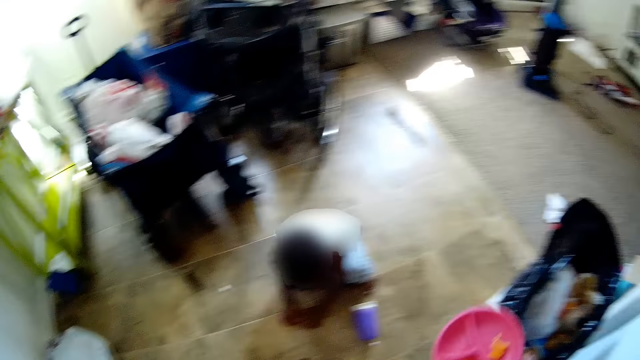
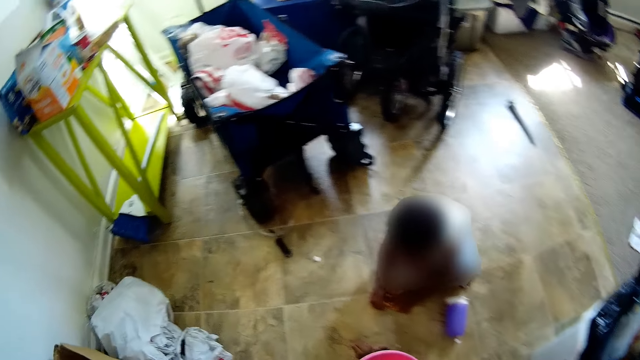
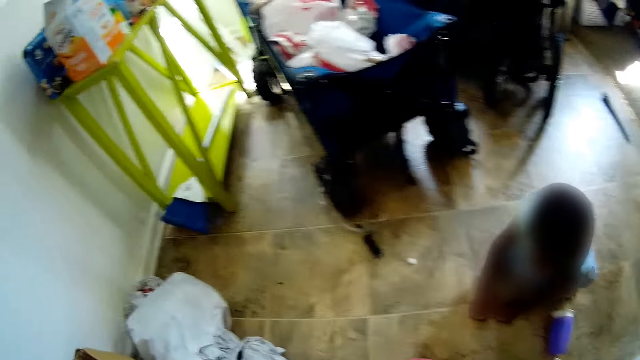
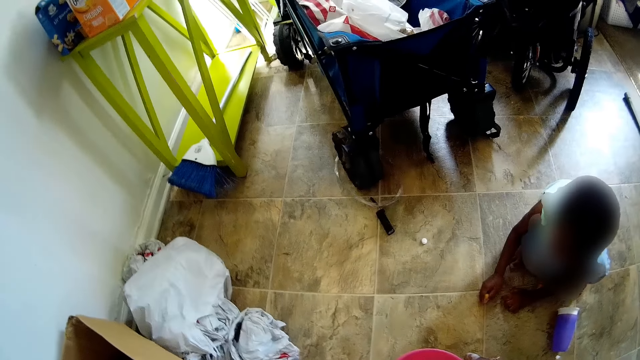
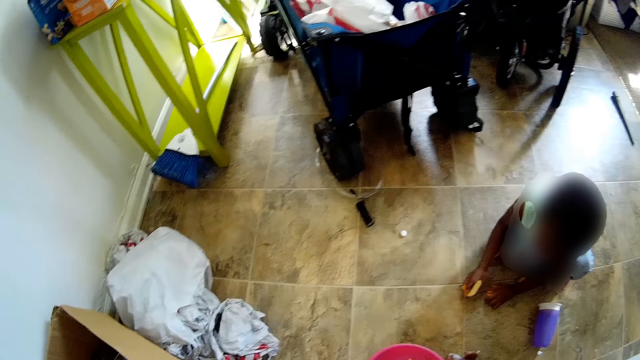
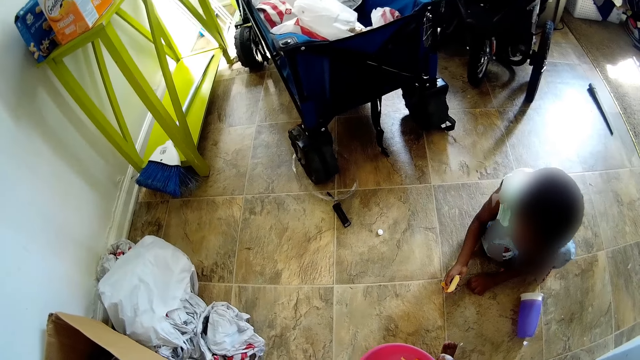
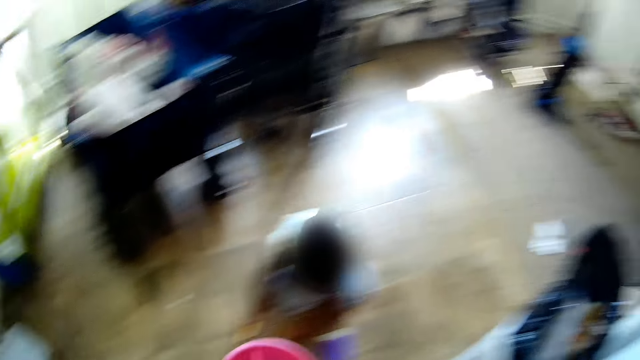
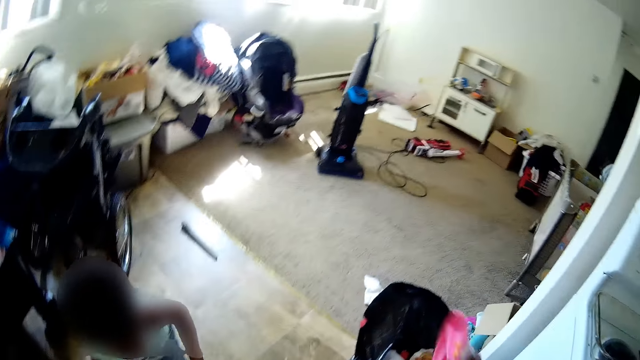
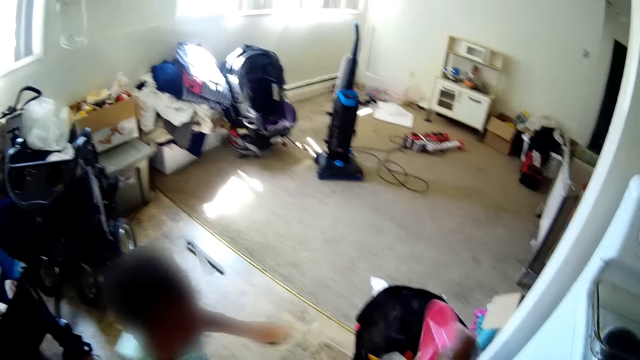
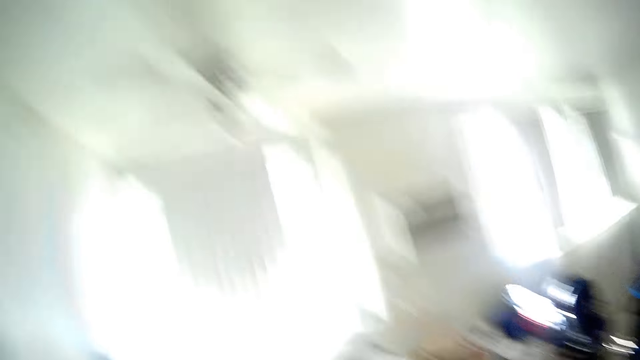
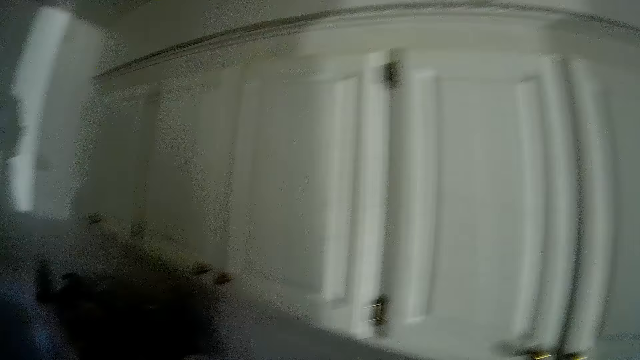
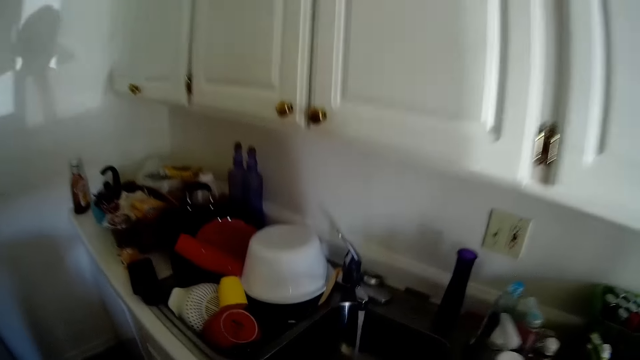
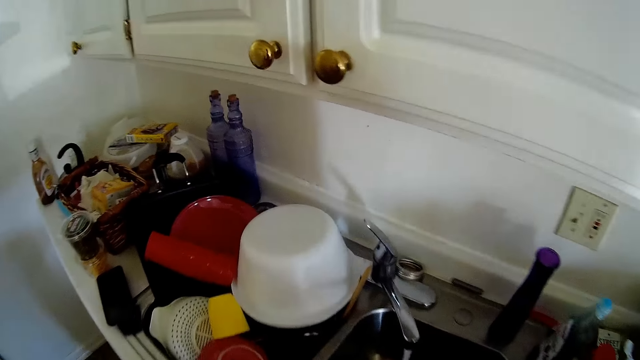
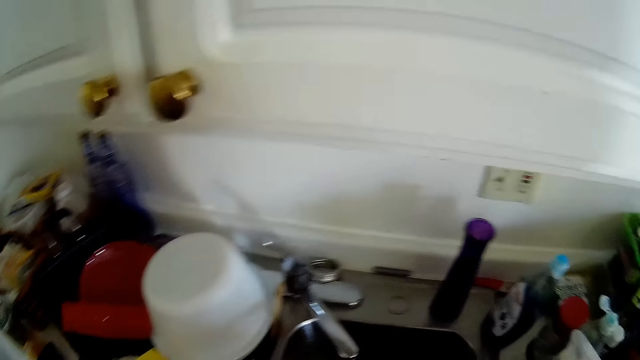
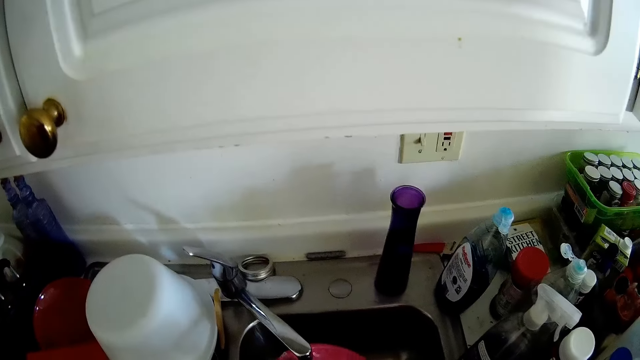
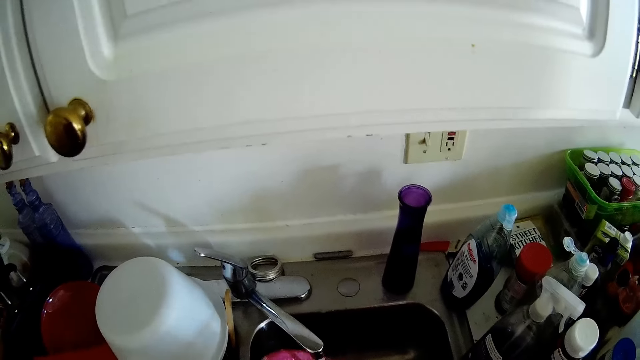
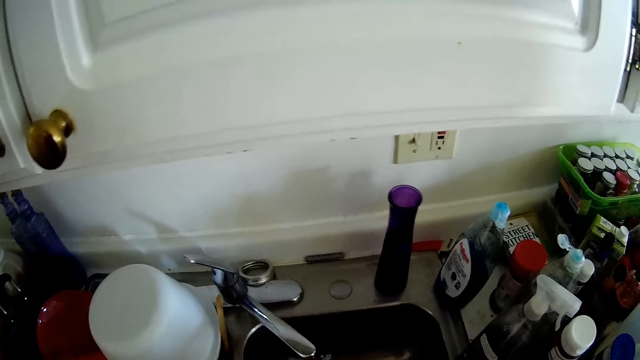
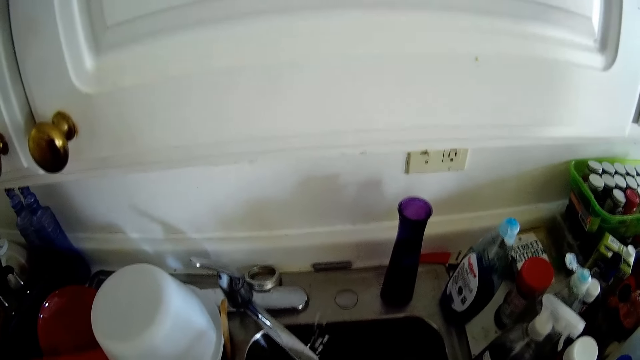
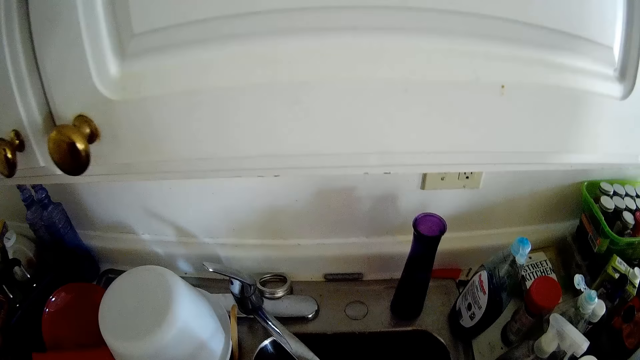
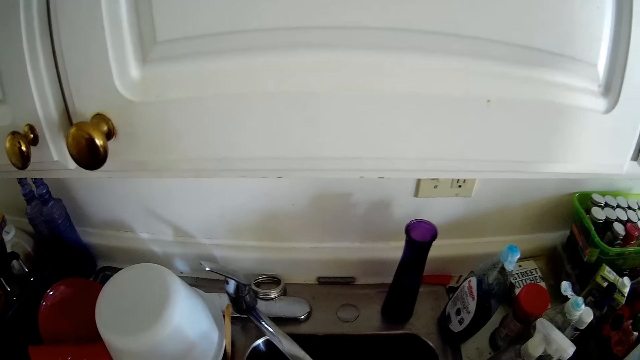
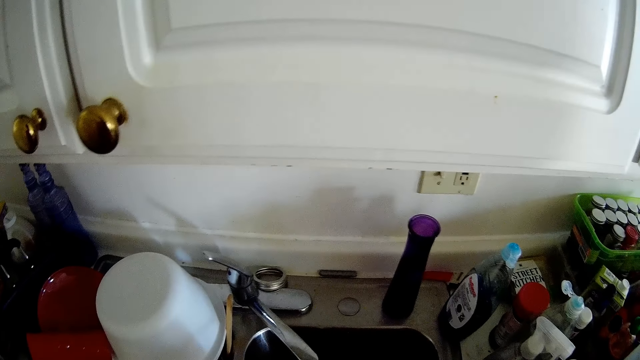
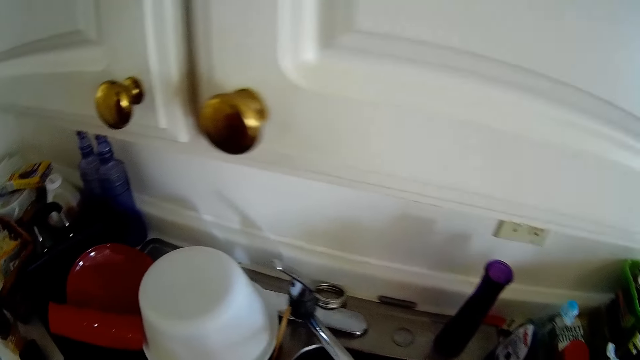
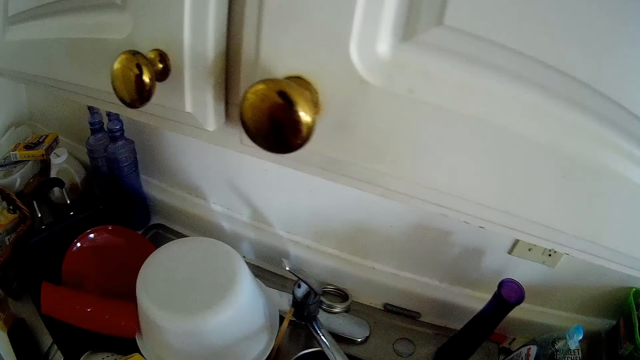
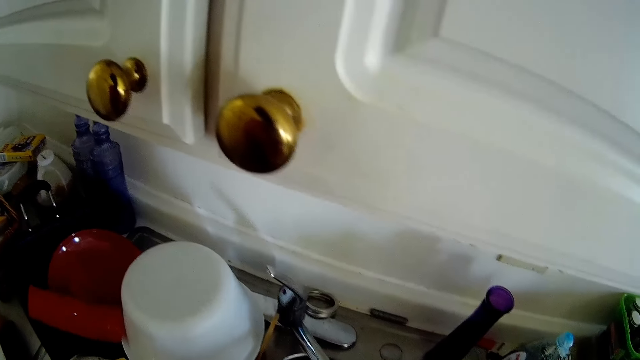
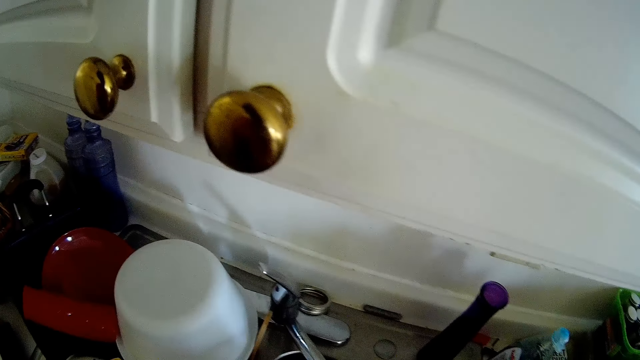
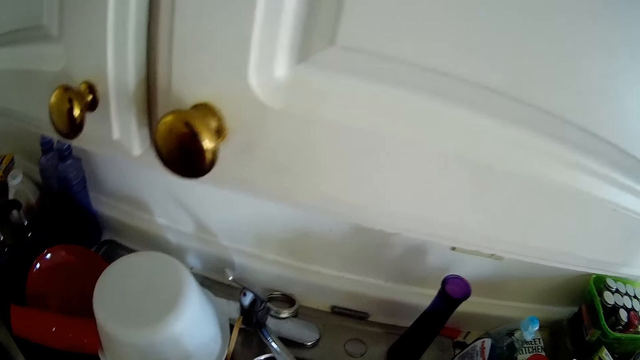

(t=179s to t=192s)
The camera wearer holds a plastic plate of chips in her right hand. She interacts with a kid. She disposes the chips on the plastic plate of chips with her right hand. She walks in the room. She rinses a plate under the running tap with both hands. She washes a lid. She looks around.

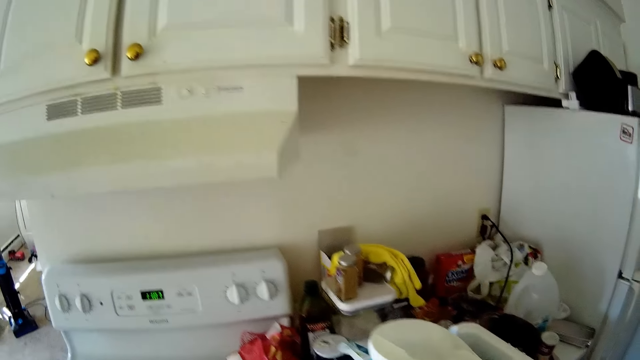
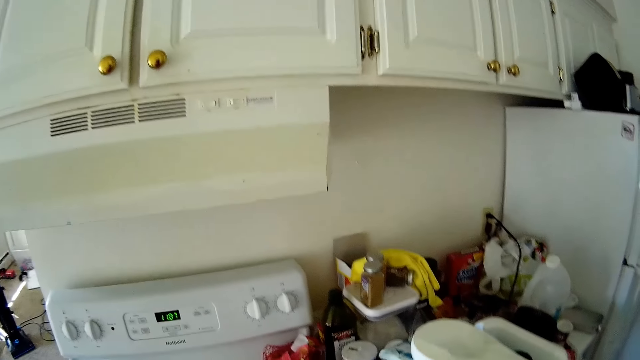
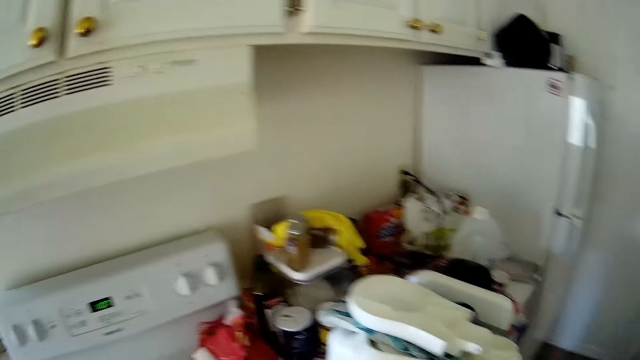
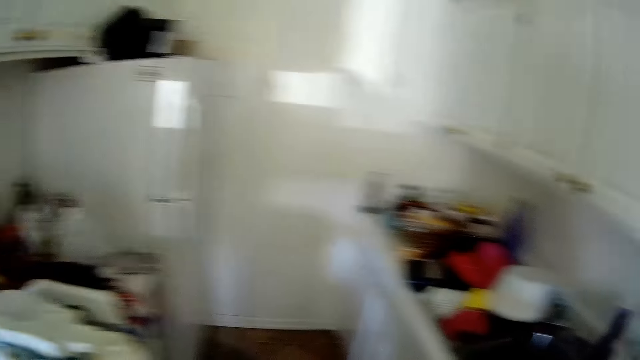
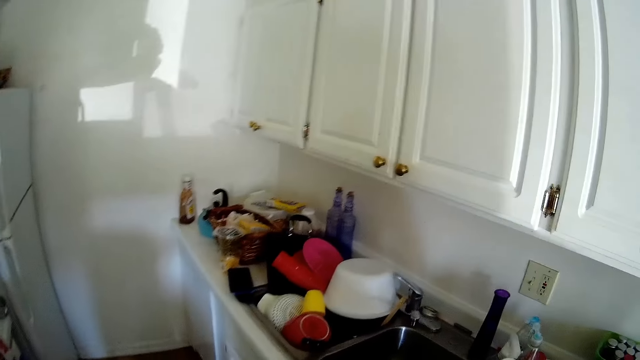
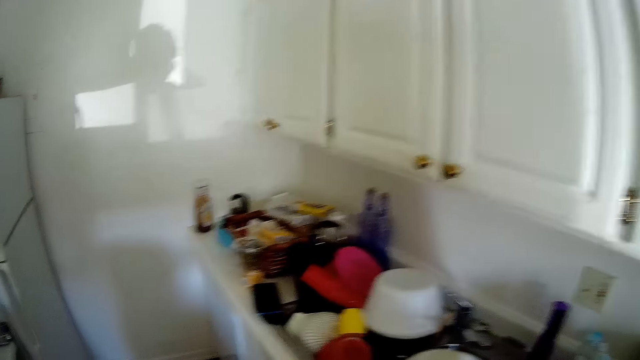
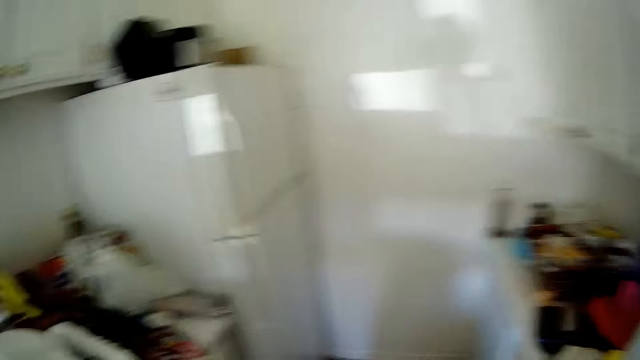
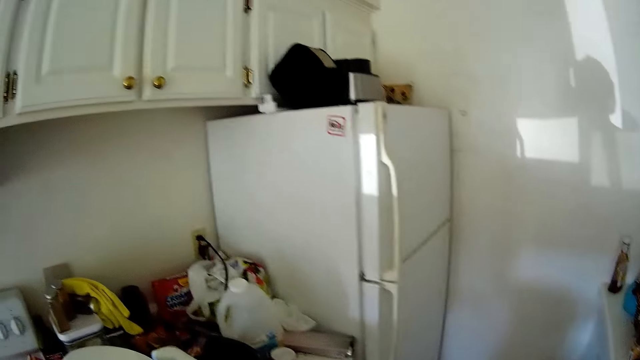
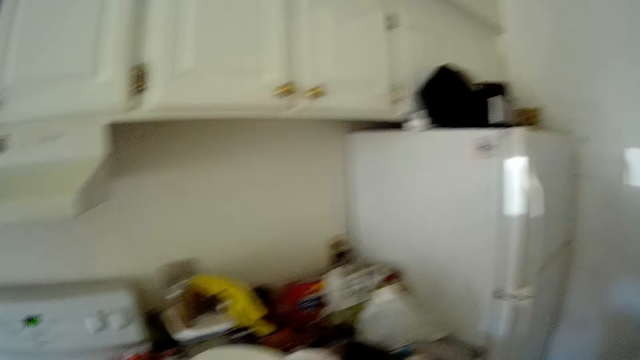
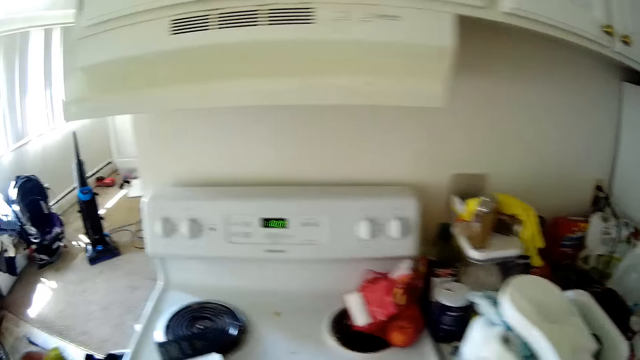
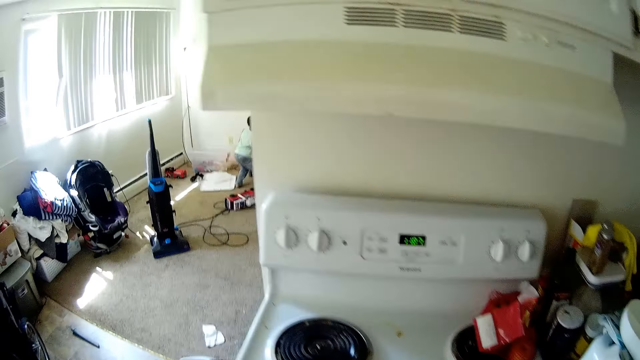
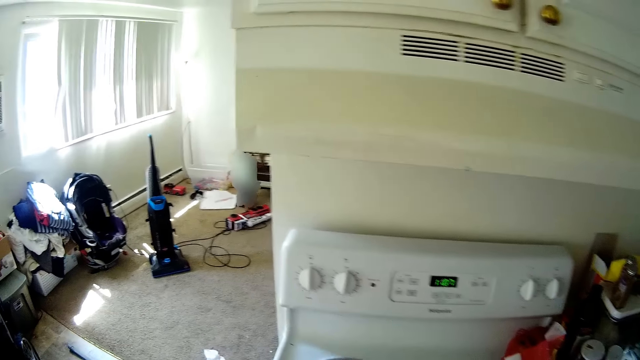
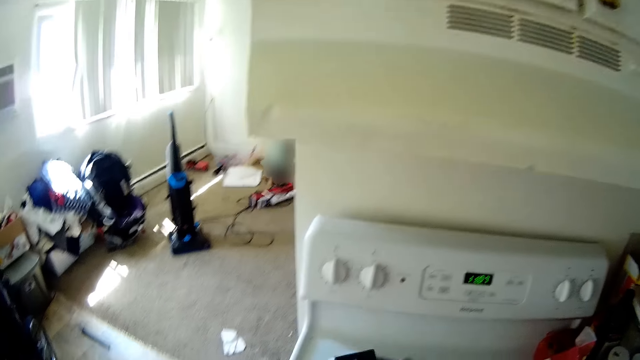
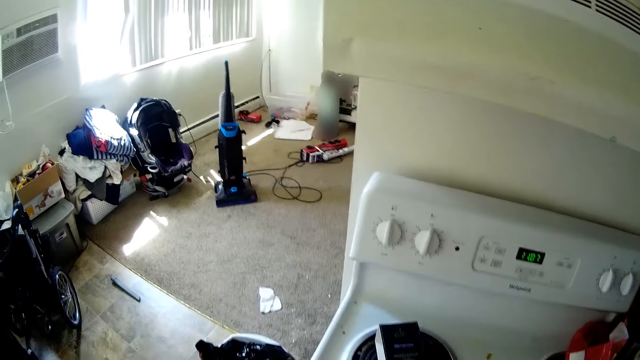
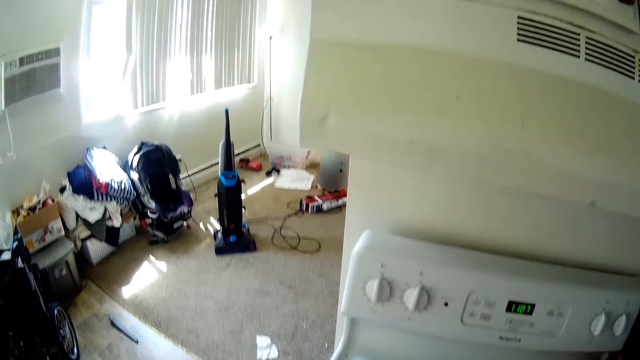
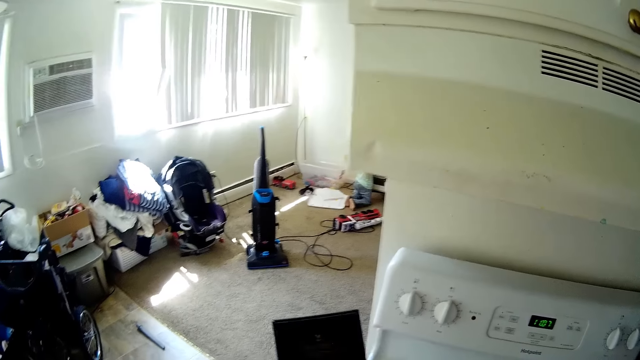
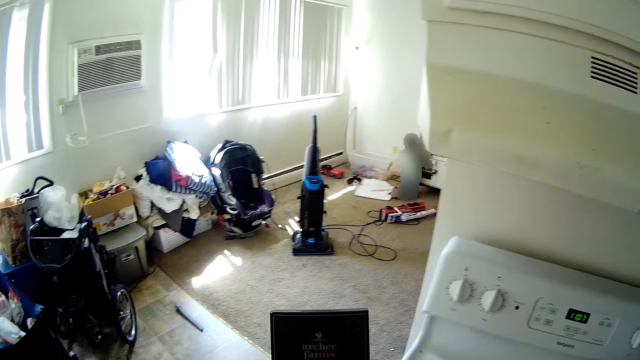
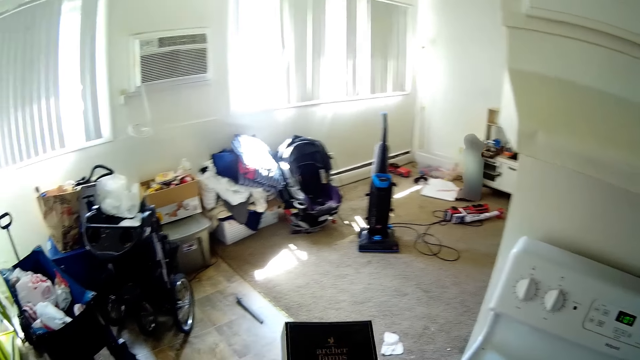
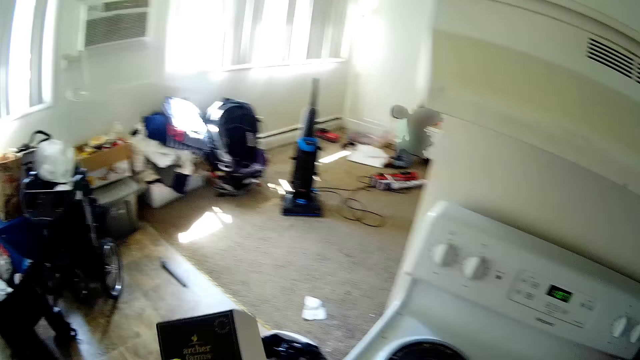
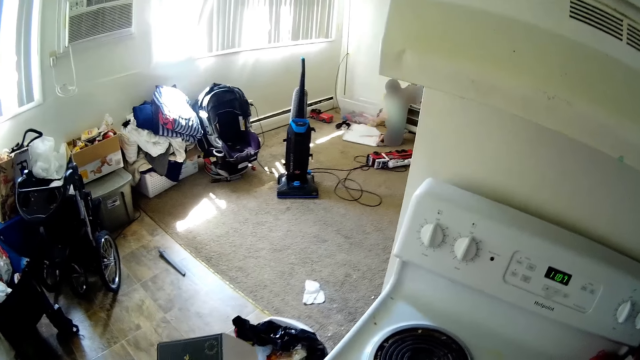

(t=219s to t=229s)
The camera wearer looks around. She drops a plate in the kitchen sink with her left hand. She picks up a pack of cookies from the cooker with her right hand. She holds a phone.
